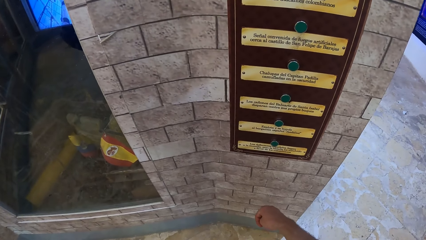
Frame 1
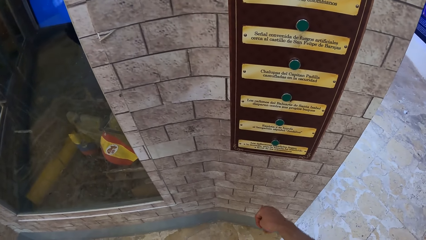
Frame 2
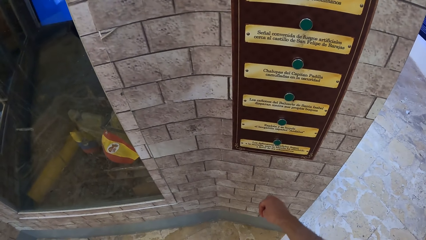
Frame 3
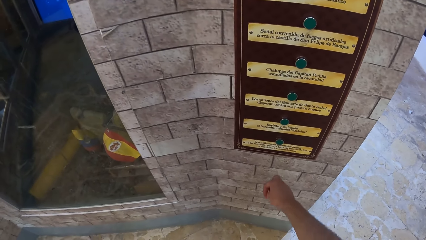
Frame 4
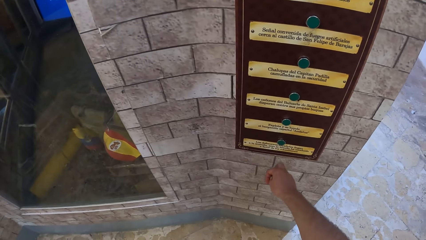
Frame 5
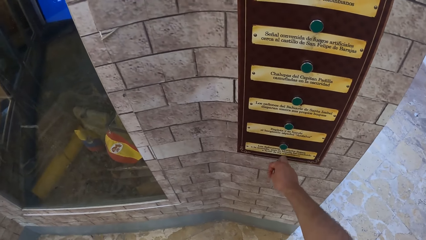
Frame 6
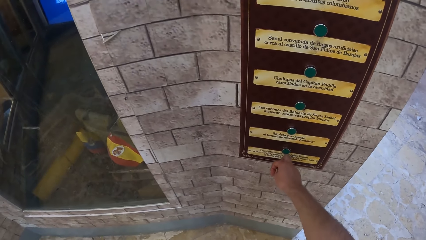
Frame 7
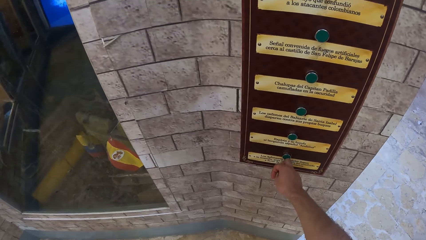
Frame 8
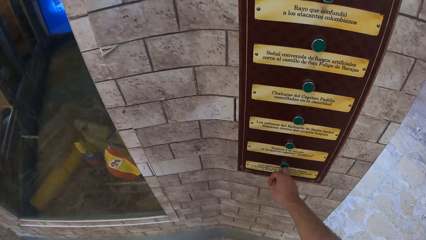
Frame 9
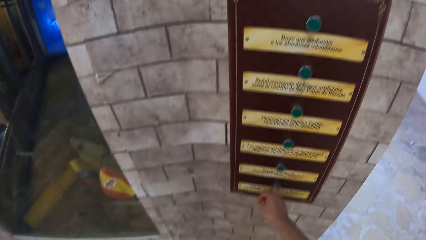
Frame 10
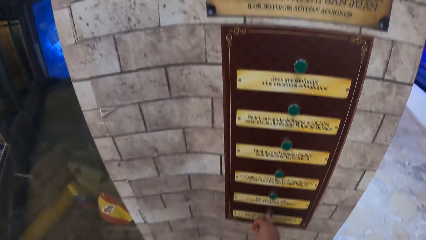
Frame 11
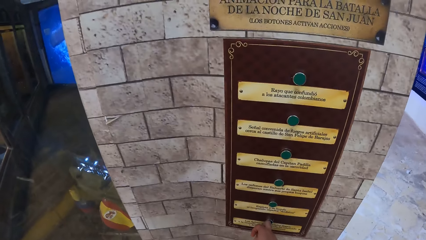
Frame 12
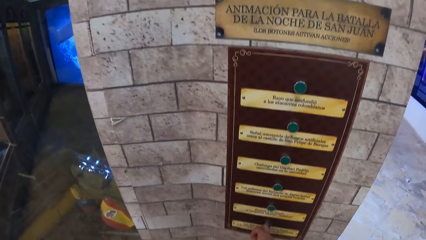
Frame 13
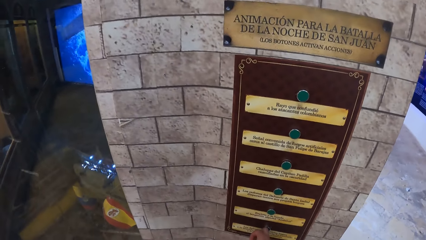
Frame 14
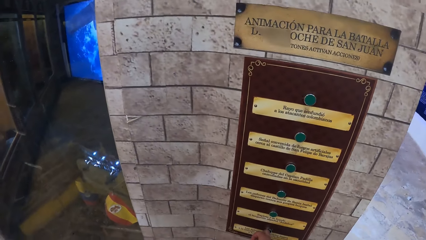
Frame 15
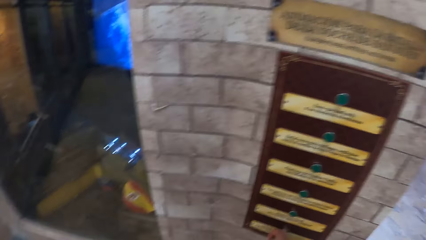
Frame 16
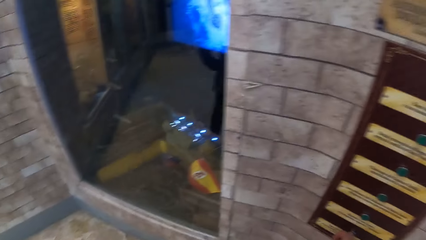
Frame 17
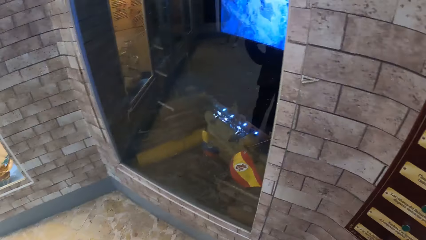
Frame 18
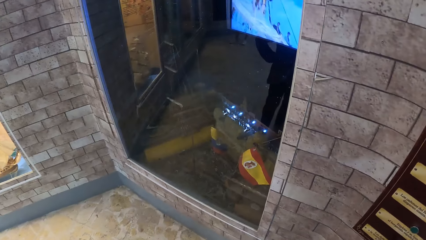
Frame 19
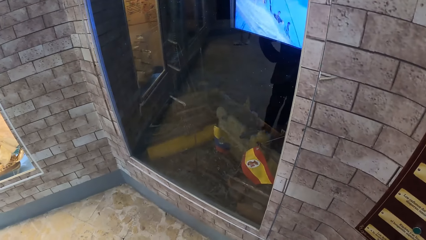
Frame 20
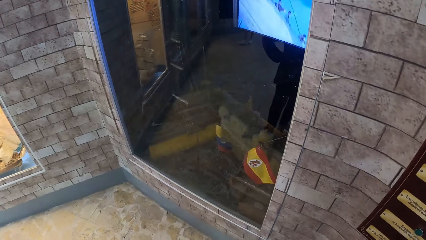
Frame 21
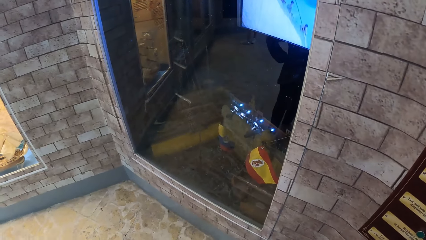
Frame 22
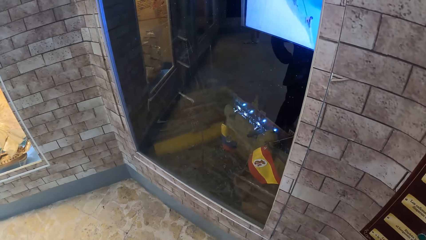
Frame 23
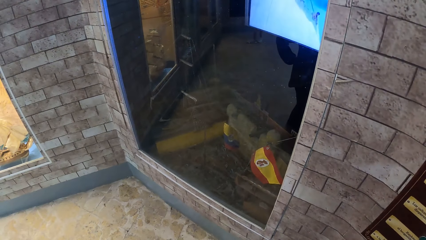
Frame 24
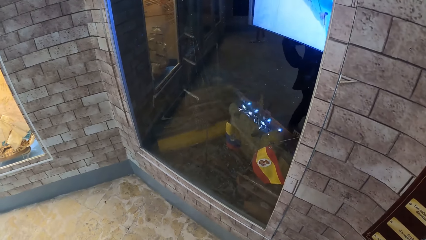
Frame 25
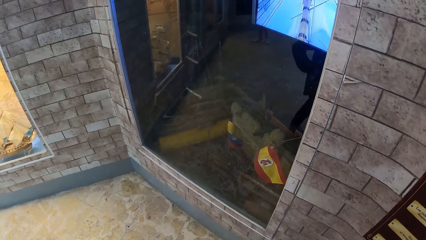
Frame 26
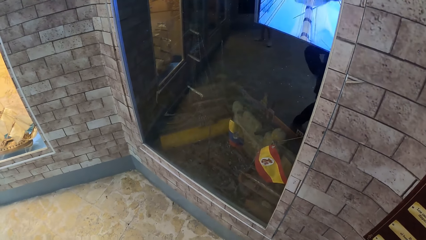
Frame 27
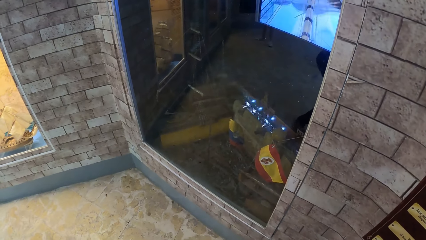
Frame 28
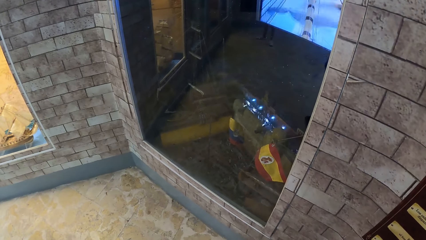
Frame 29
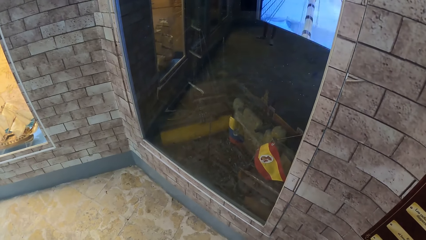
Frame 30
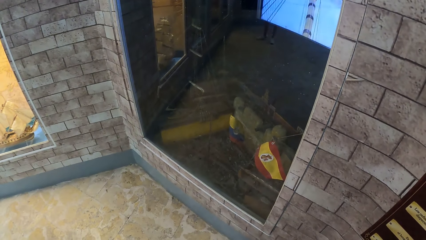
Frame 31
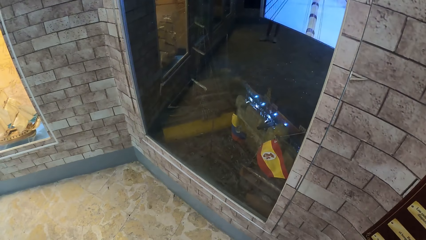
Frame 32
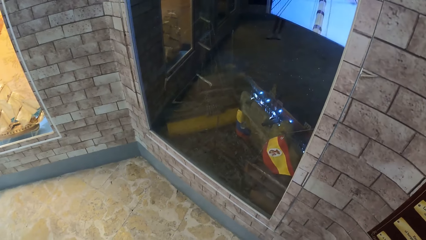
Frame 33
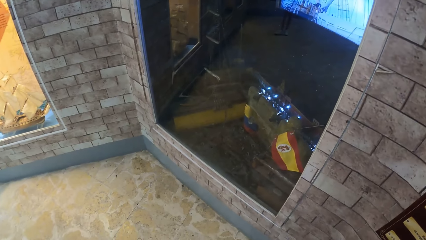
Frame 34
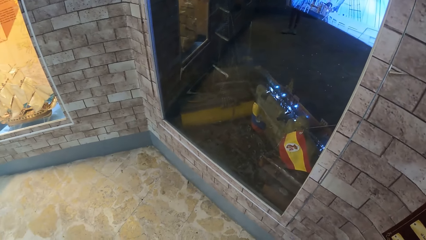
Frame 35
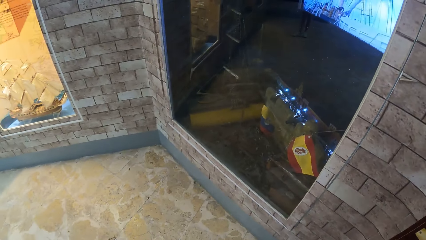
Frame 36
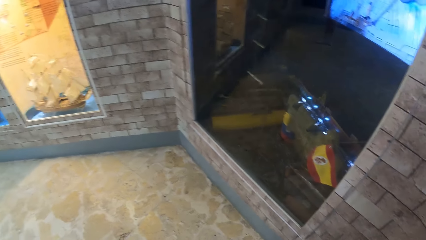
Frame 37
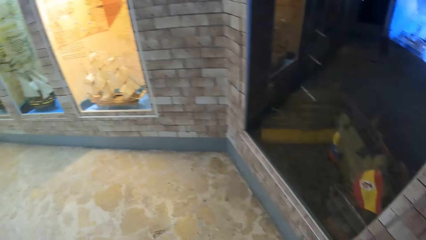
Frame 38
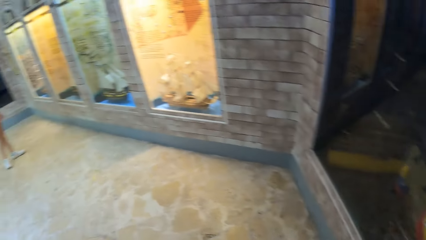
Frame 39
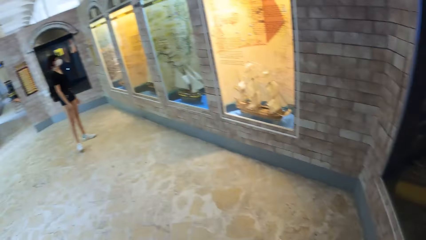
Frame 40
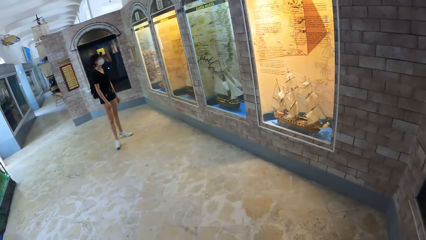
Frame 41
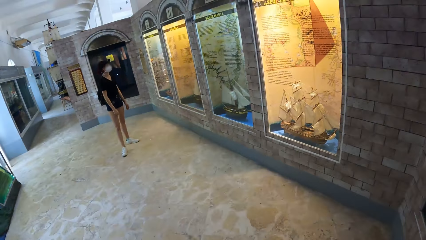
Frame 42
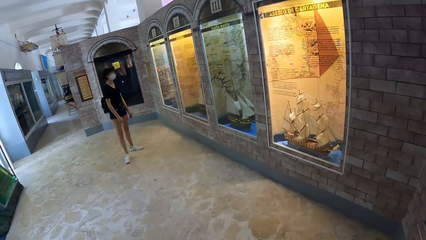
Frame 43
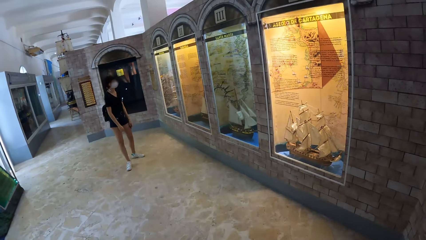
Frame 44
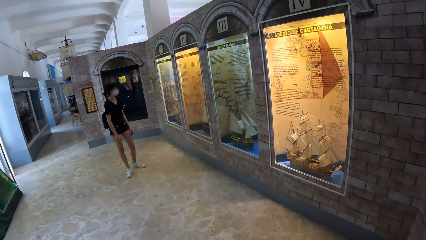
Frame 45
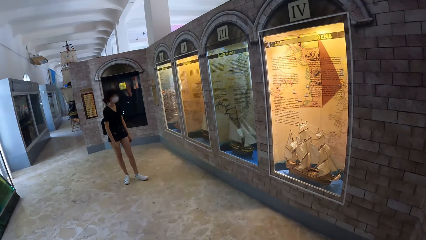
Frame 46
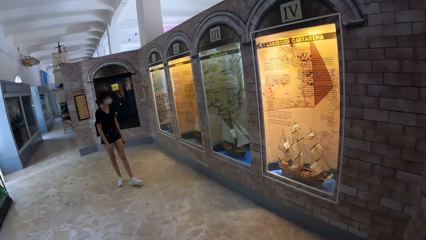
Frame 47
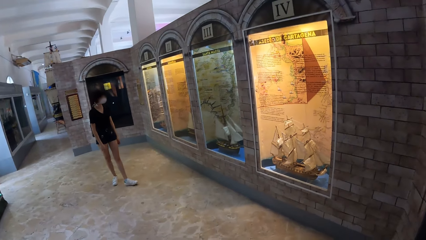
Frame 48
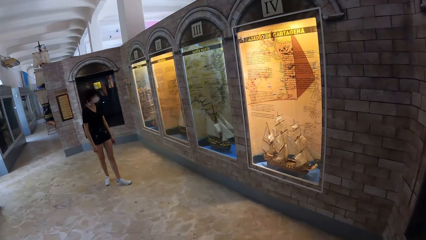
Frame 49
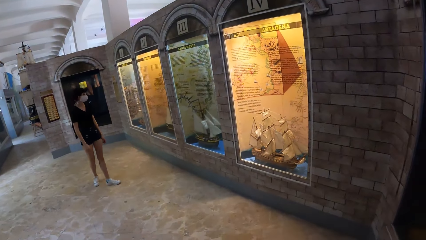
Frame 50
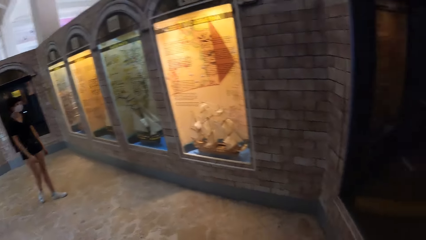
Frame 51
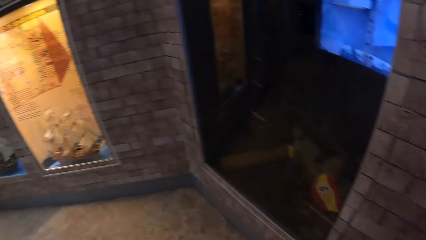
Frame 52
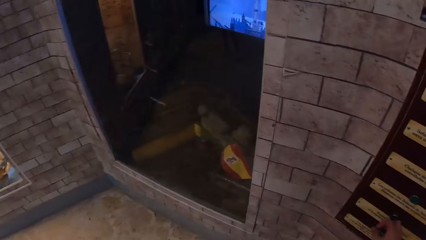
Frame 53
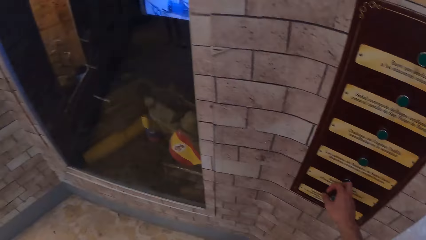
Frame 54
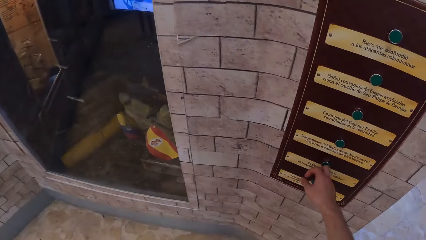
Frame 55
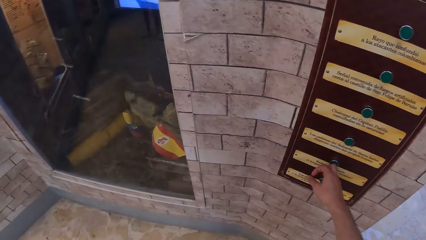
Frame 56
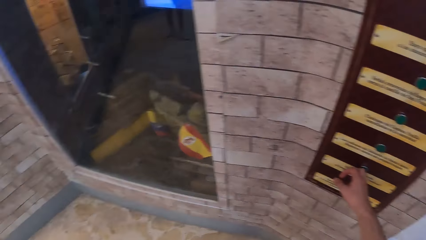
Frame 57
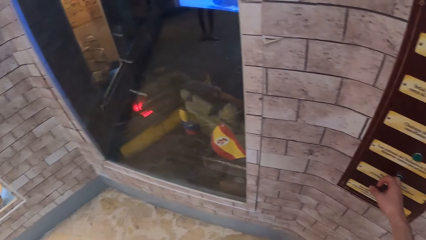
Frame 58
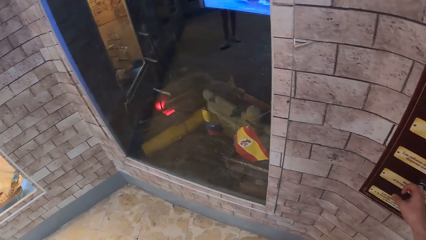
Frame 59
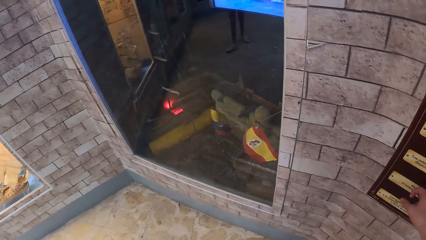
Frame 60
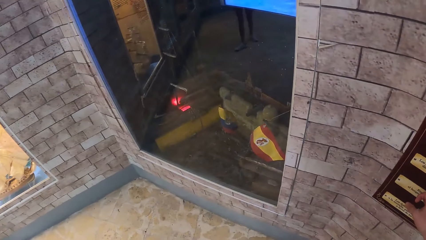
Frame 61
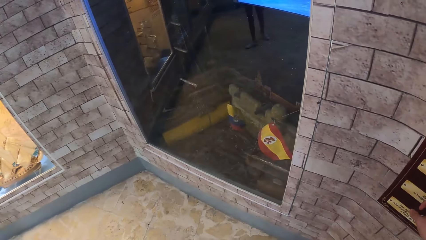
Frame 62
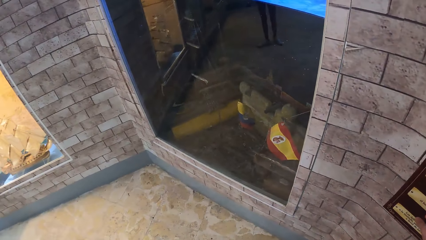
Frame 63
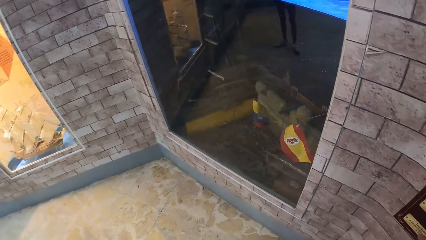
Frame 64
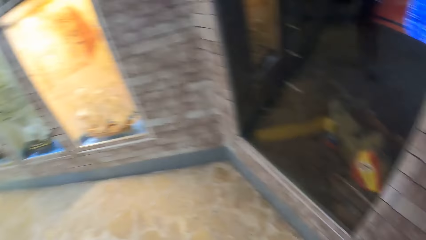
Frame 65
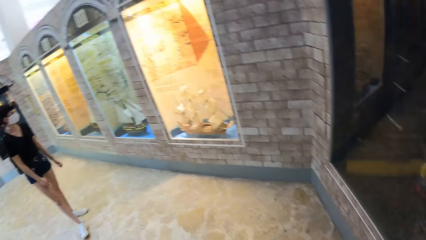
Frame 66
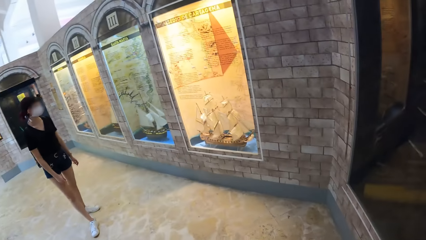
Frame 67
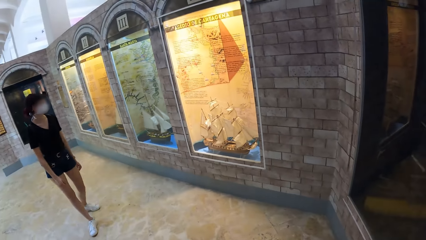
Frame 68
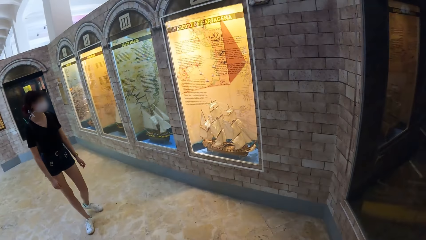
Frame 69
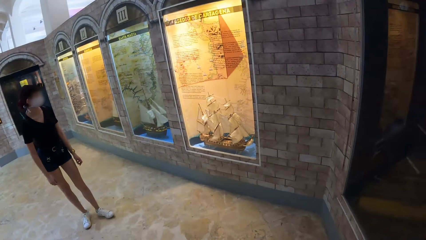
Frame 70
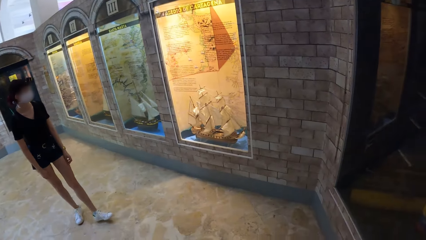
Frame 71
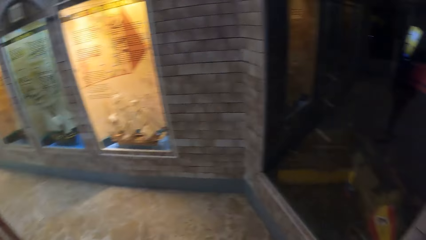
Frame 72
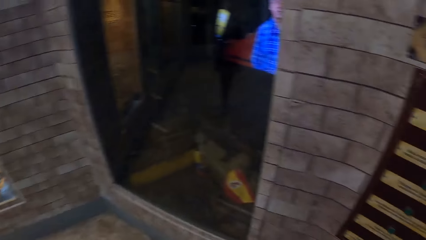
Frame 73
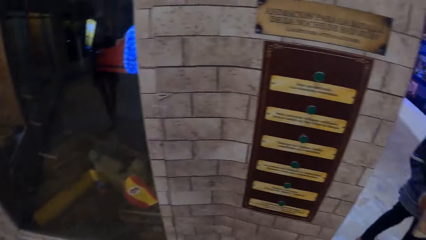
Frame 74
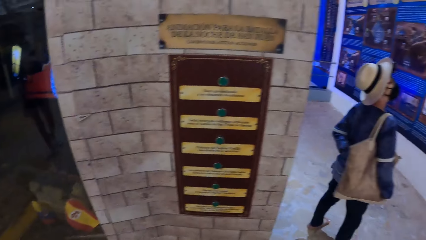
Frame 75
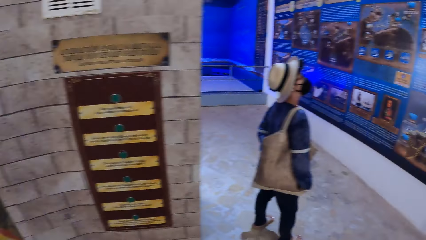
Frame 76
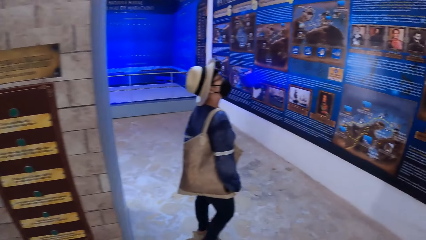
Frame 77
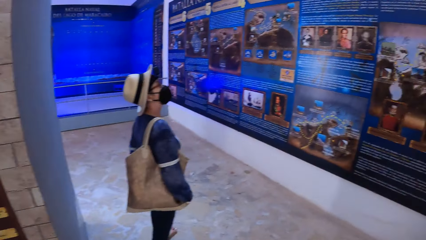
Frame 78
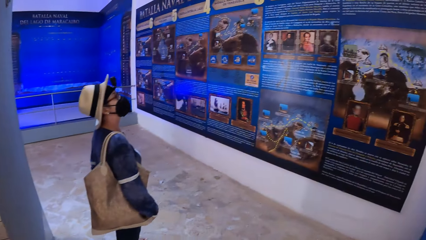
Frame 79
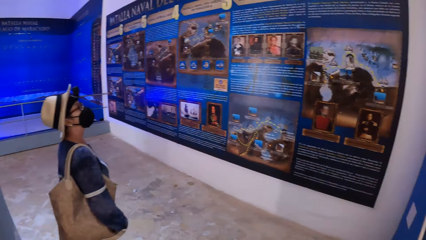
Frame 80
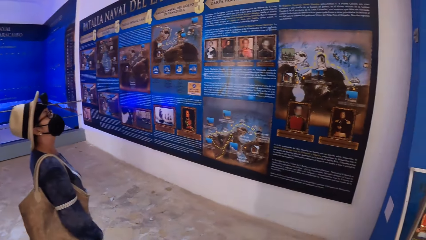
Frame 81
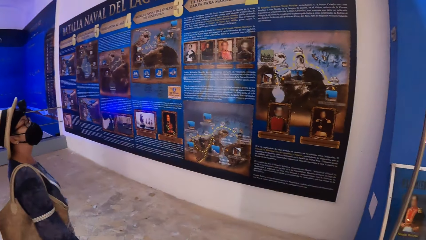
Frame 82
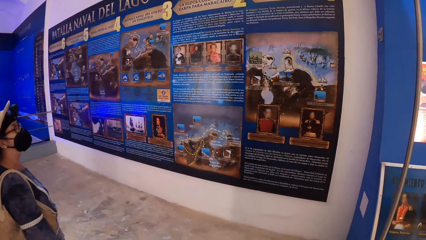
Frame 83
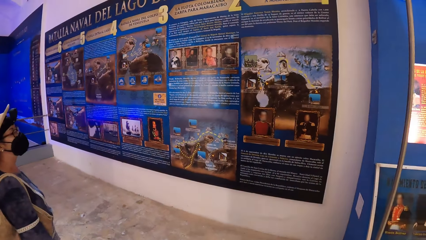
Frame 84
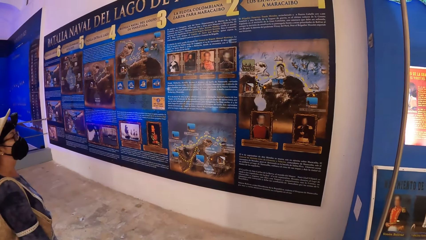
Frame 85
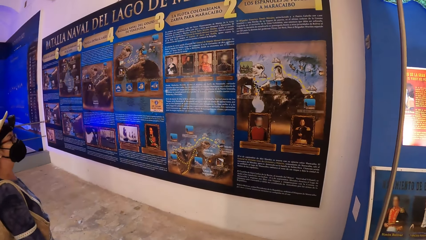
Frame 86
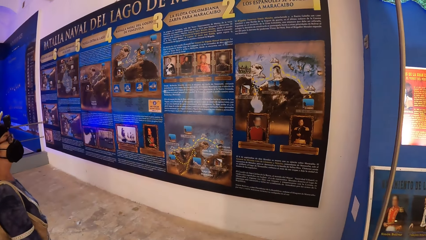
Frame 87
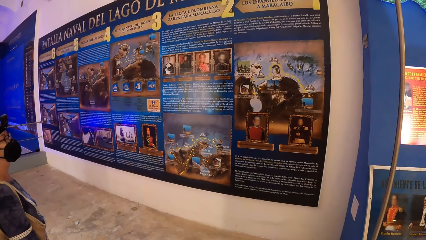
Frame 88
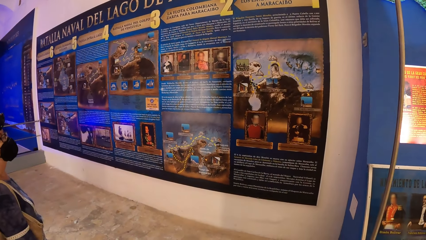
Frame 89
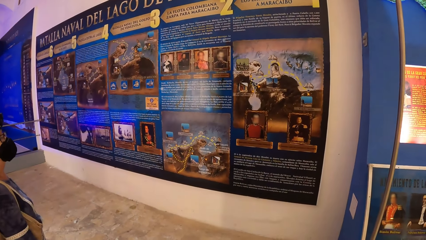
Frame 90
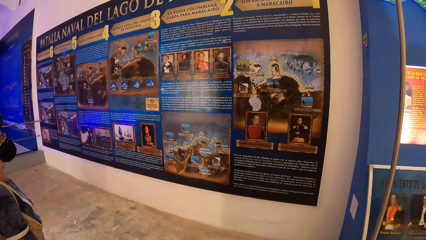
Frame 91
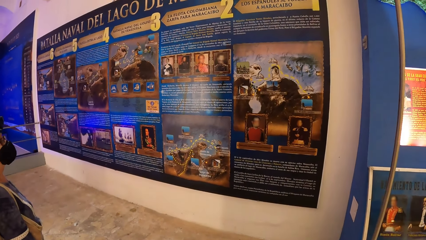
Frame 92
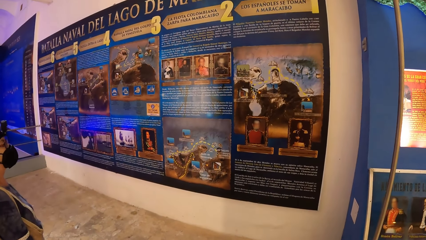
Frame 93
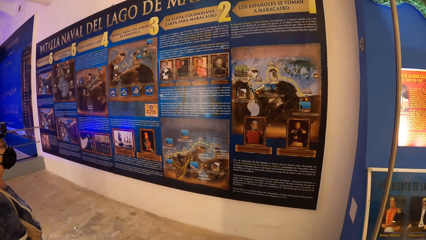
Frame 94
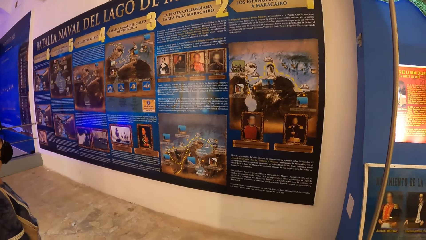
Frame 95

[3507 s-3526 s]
The camera wearer presses a button on the wall with his right hand. He presses the button on the wall with his right hand. He walks around the room.
